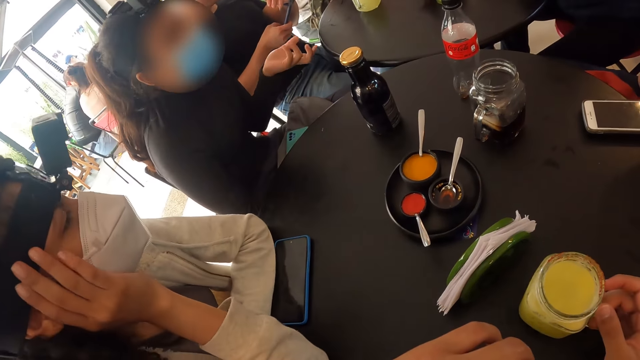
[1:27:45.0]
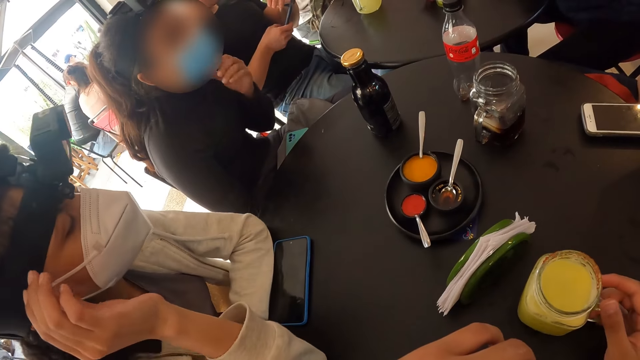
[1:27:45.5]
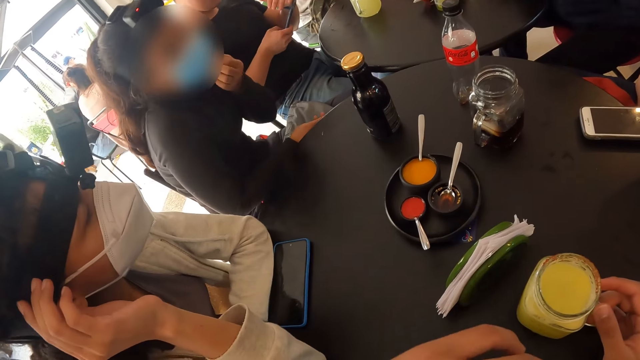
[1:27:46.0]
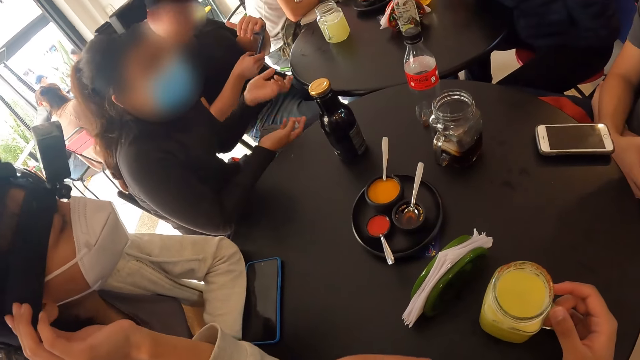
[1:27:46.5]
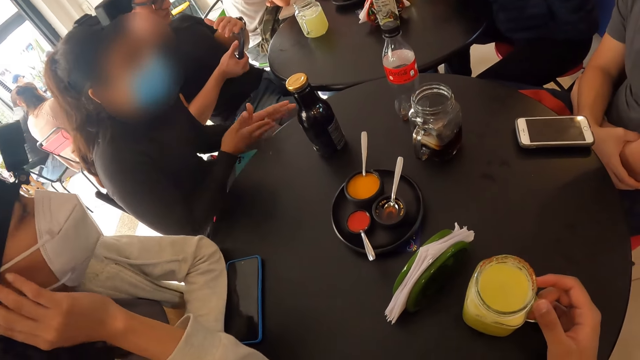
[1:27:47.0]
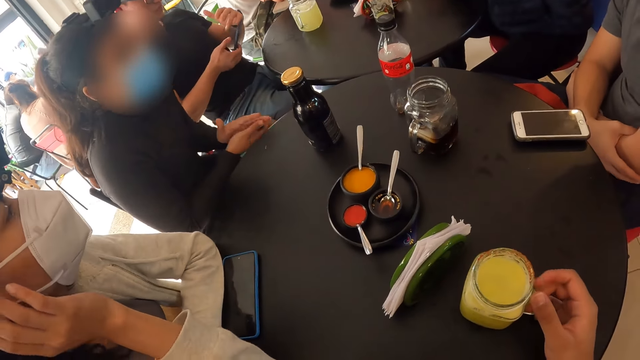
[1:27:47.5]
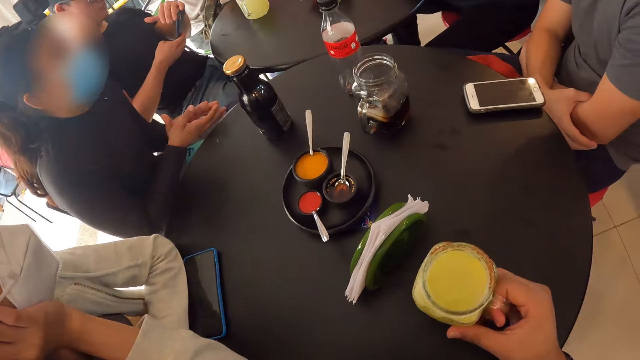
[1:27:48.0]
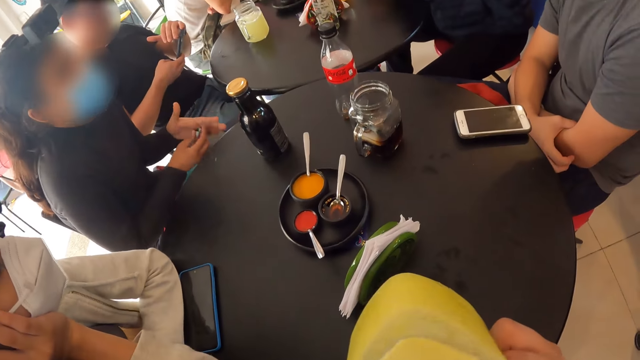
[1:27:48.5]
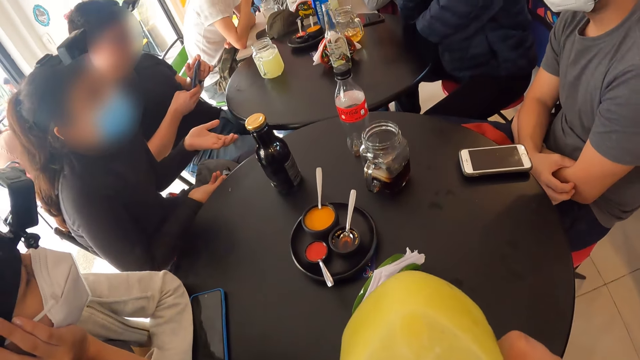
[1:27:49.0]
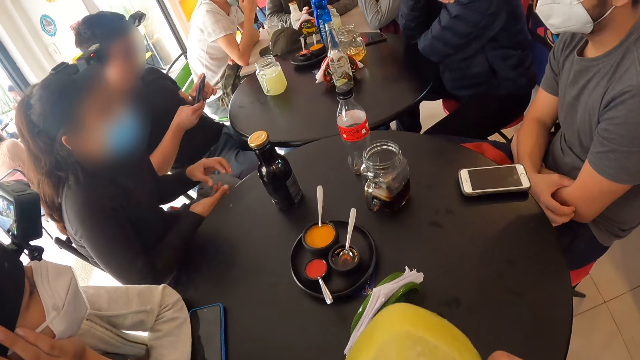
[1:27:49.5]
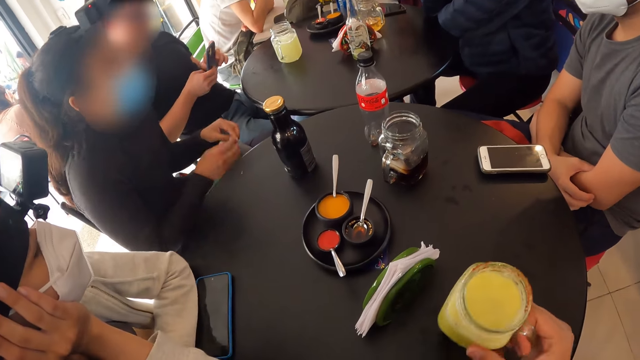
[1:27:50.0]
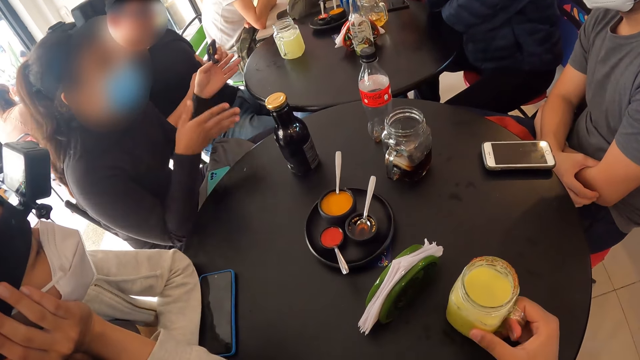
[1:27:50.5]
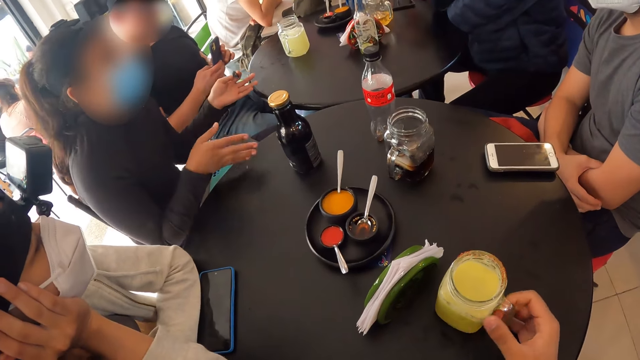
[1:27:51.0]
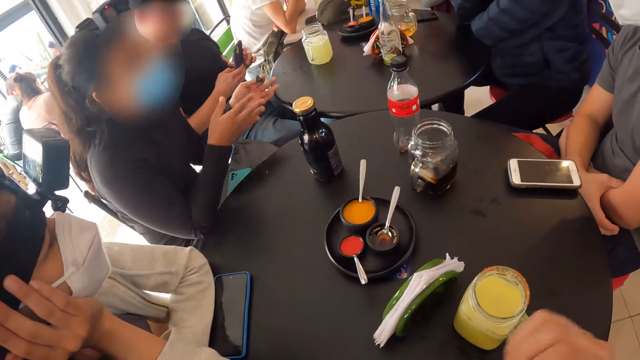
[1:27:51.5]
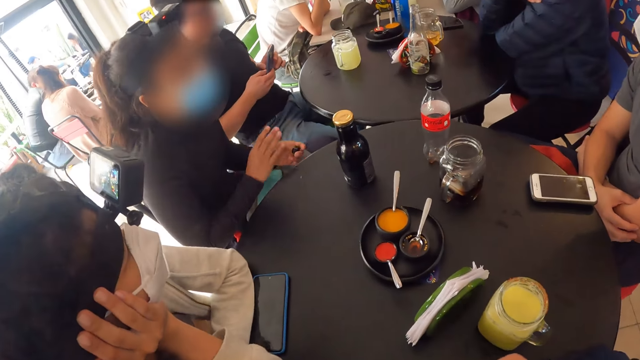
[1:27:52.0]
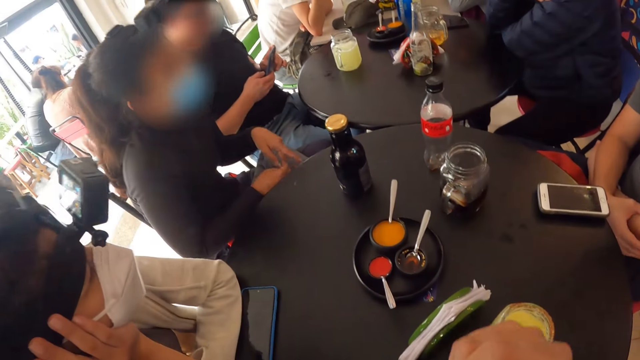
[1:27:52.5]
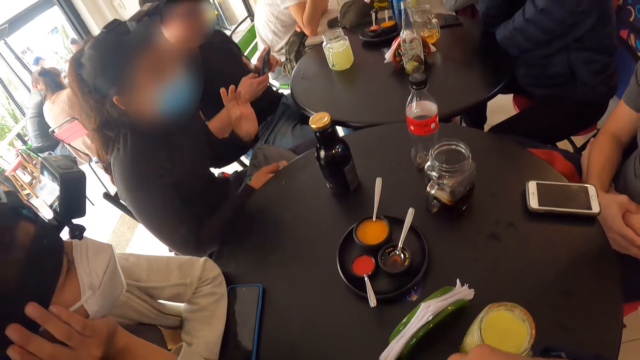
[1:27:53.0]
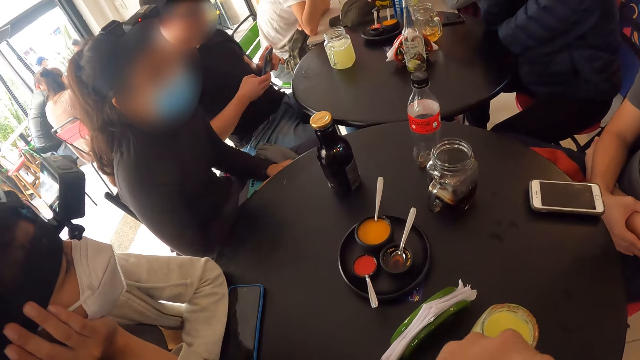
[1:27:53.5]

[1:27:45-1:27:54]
A lady lifts a hand, touches a mask, moves hands and rubs hands. The camera wearer picks up the cup of juice from the table with his right hand. He drinks from the cup of juice in his right hand. A man operates a phone with both hands. The lady holds something. The camera wearer drops the cup of juice on the table with his right hand. The lady sways hands, takes something and sways a hand.

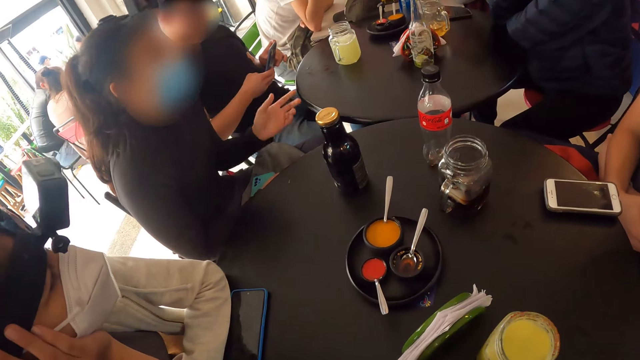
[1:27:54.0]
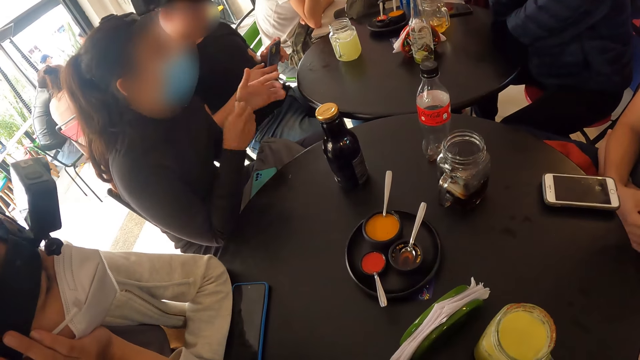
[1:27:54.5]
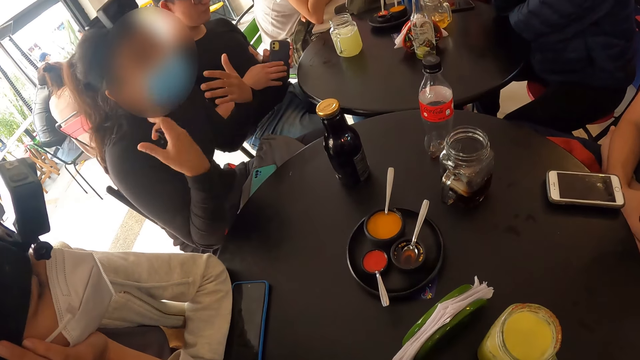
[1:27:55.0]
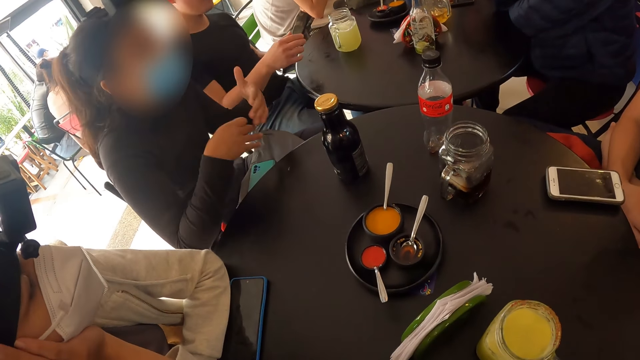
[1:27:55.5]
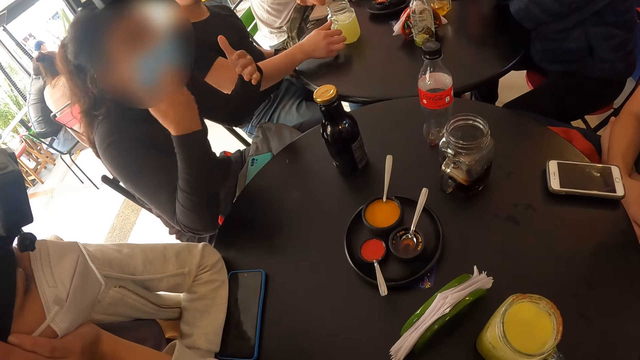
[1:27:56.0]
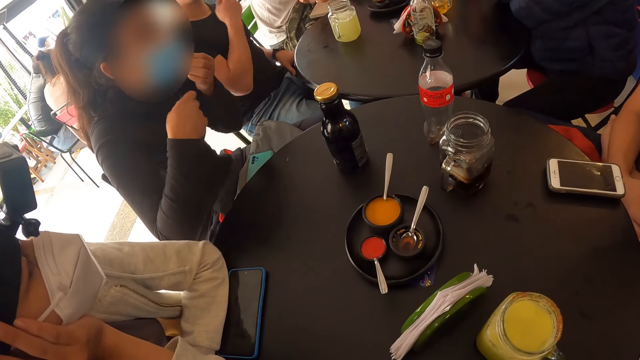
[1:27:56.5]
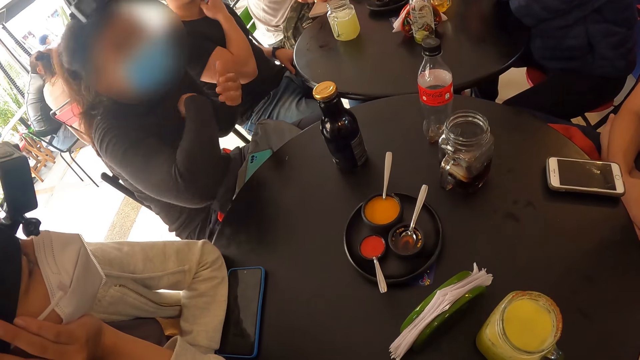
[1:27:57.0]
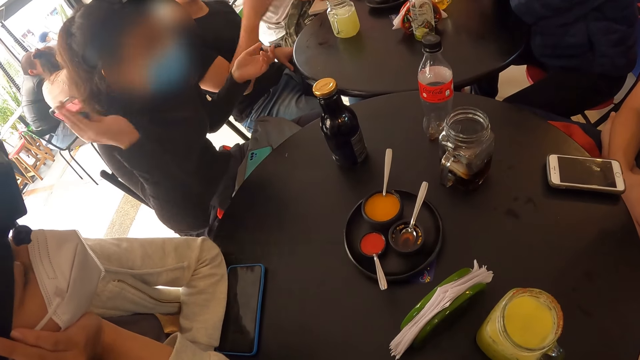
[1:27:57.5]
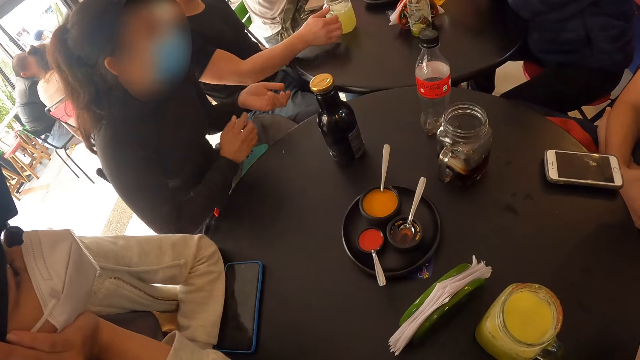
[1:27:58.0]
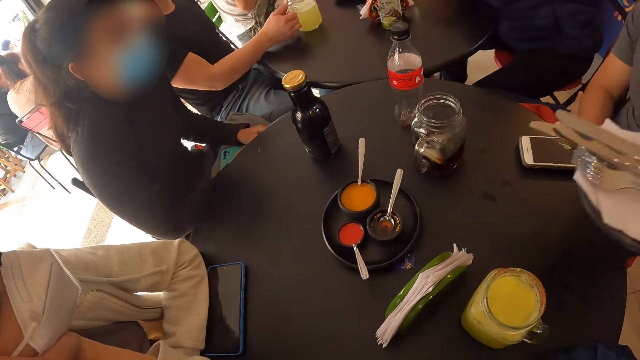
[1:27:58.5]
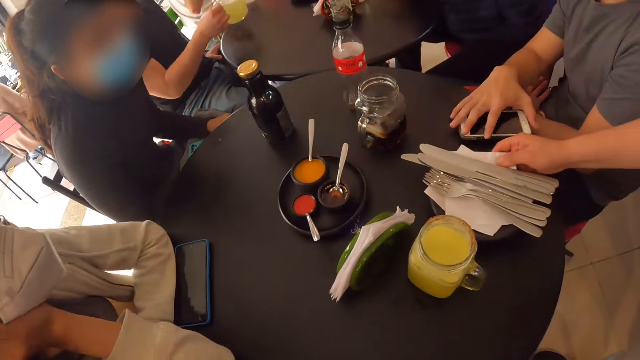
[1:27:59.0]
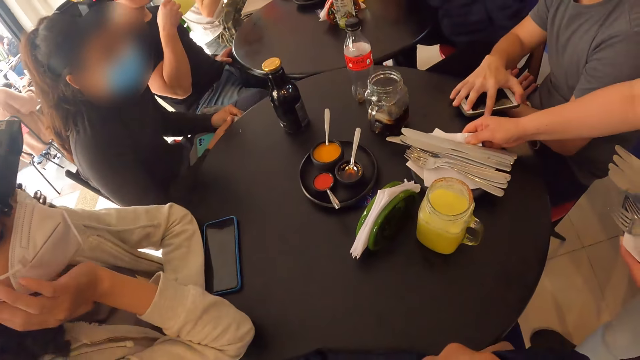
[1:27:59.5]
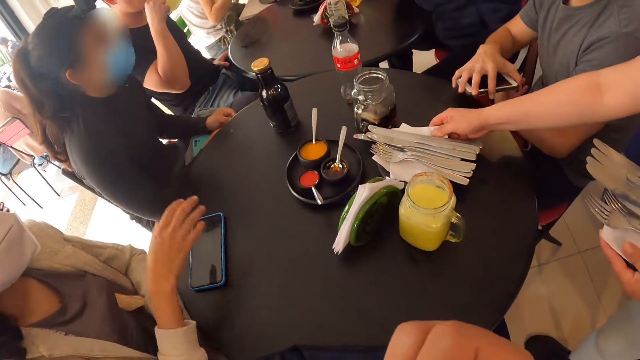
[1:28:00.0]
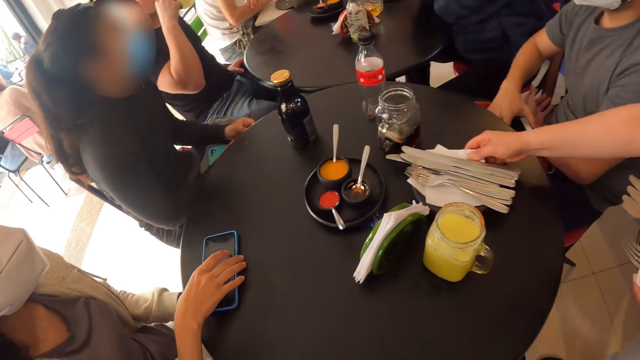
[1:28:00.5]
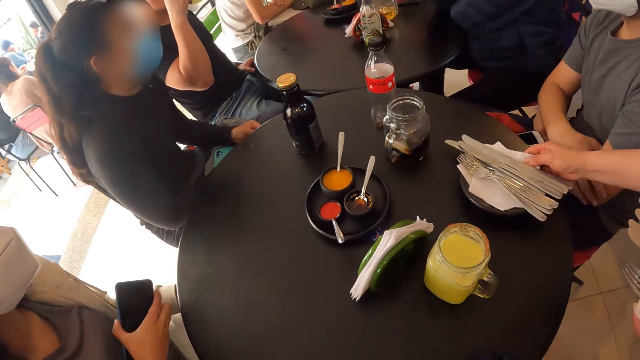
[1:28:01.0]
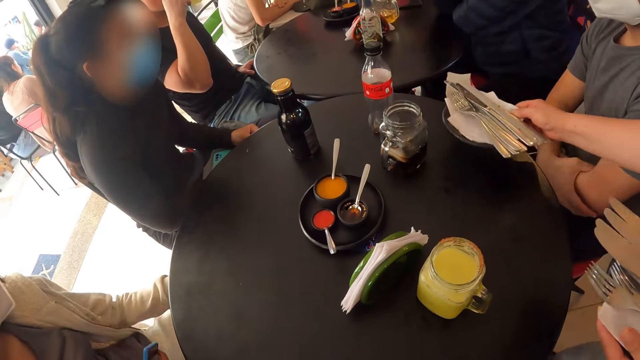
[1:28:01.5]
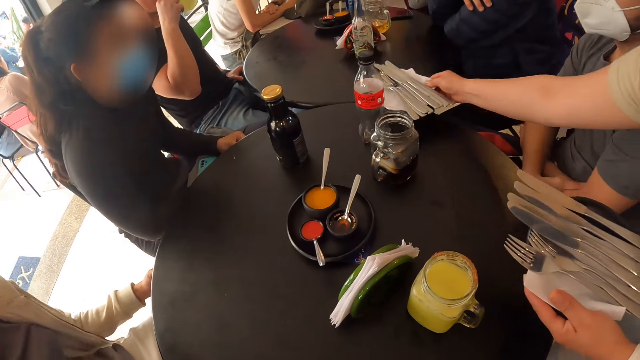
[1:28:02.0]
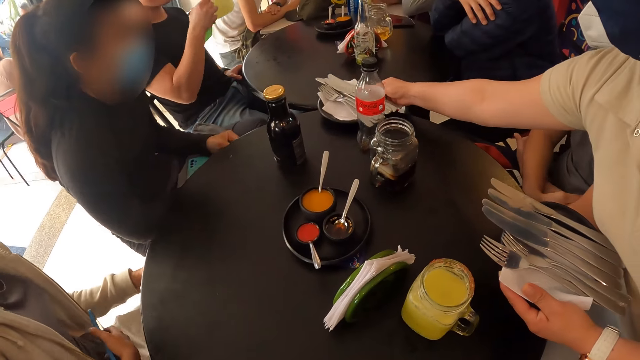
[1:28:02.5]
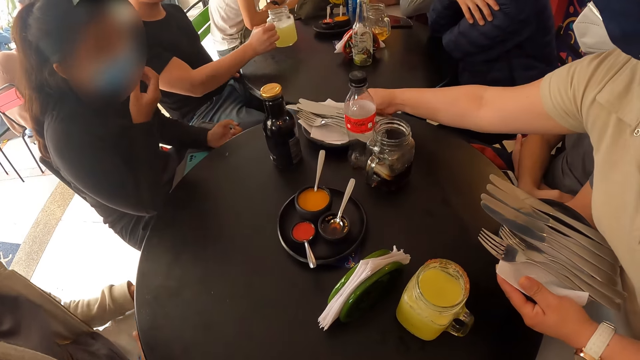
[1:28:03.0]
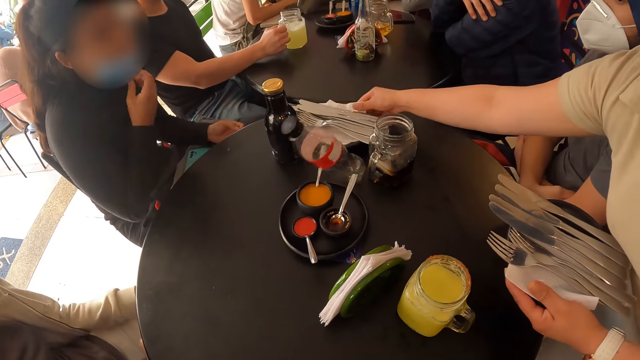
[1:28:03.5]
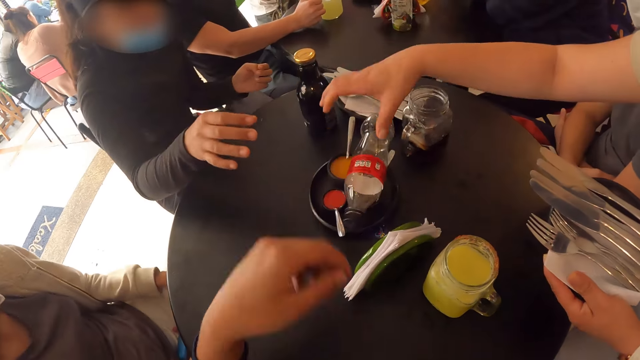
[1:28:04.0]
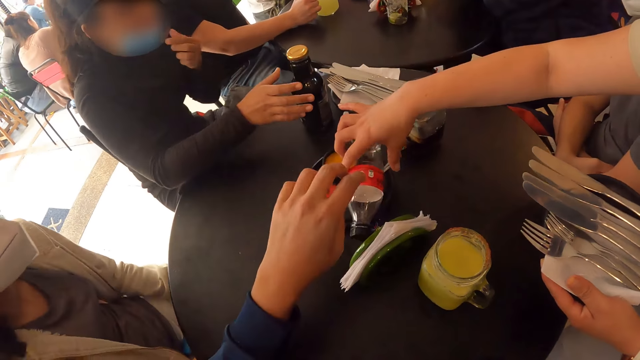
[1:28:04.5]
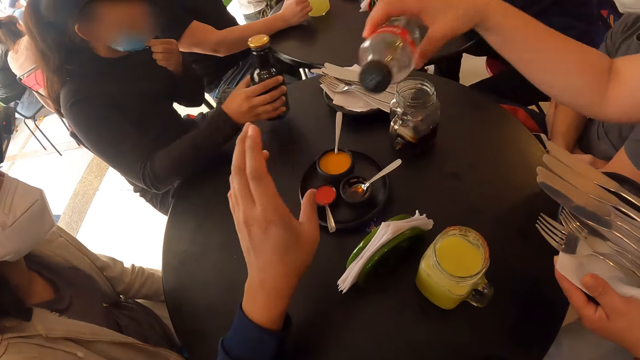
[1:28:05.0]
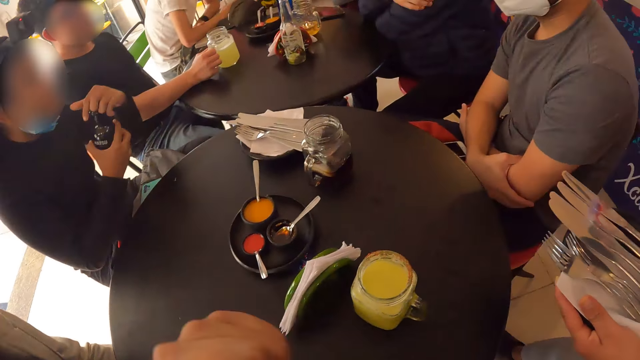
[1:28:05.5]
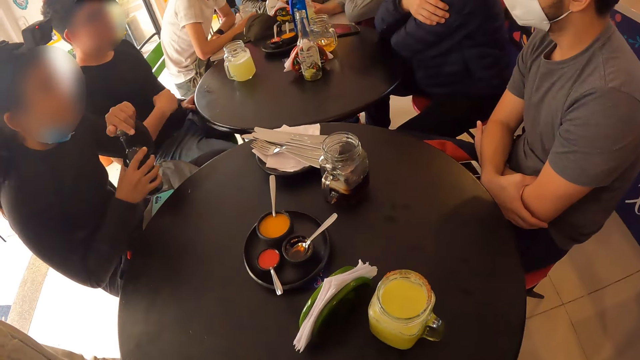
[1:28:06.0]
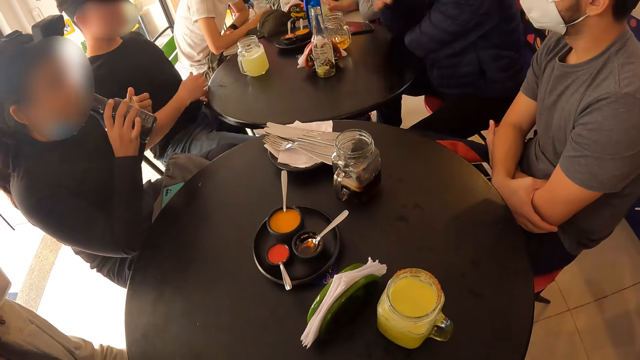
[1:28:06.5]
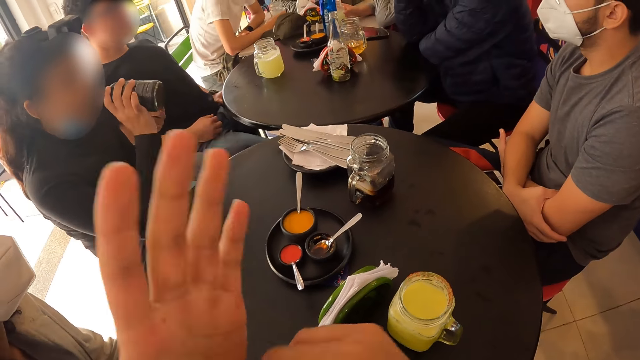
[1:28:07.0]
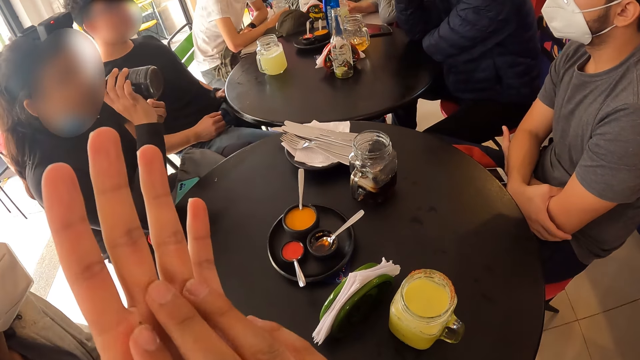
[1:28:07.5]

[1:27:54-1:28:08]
A lady lifts a hand and sways hands. A man passes a phone to his left hand from his right hand, moves the phone away and holds a drink. The lady adjusts a mask. The man touches the face. The lady sways a hand. The man picks up a cup of juice from the table with his right hand. The lady lowers both hands. A waiter drops a set of cutlery on the table with her right hand. Another man picks up a phone from the table with his right hand. Another lady removes a hand from the face. The first man drinks from the cup of juice in his right hand. The other lady picks up the phone from the table with her right hand. The other man drops the phone on his lap with his right hand. The waiter picks up the set of cutlery from the table with her right hand. The other man holds the other hand. The waiter drops the set of cutlery on the table with her right hand. The first lady touches her face with her right hand and touches the mask. The first man drops the cup of juice on the table with his right hand. The first lady moves hands. The waiter picks up a coca bottle from the table with her right hand. The camera wearer moves a hand towards the bottle. The first lady touches her face with her left hand, picks up the black bottle from the table with her right hand and holds the mask. The camera wearer moves the hand away. The first lady opens the black bottle with her left hand. The first man moves a hand away and pulls his t-shirt. The first lady drinks from the black bottle in her right hand. The camera wearer spreads hands. The first man rests a hand on his thigh.
